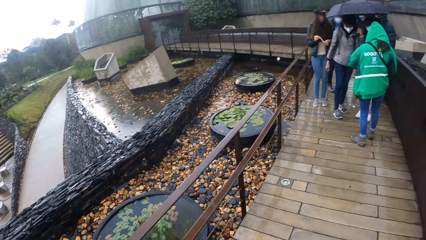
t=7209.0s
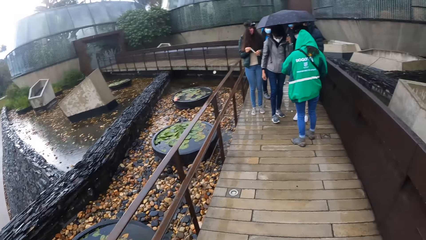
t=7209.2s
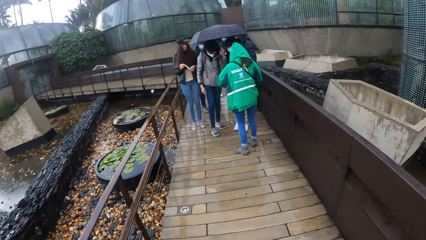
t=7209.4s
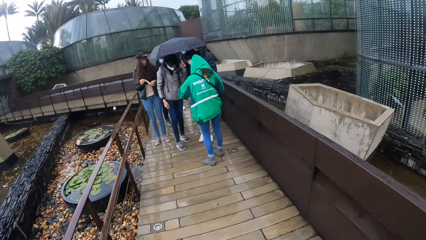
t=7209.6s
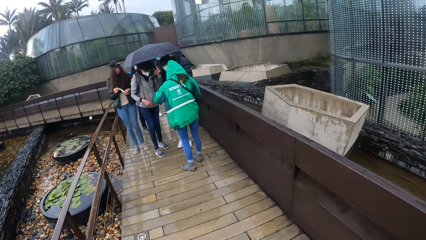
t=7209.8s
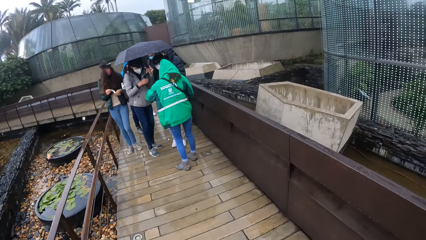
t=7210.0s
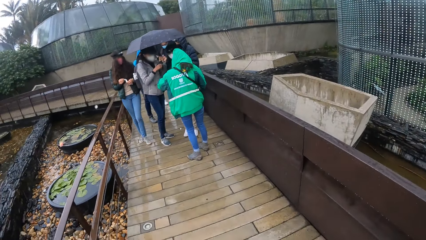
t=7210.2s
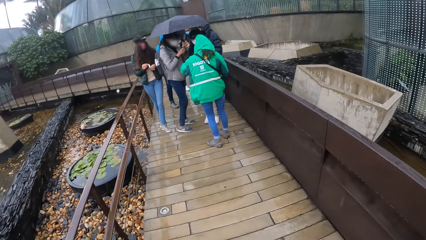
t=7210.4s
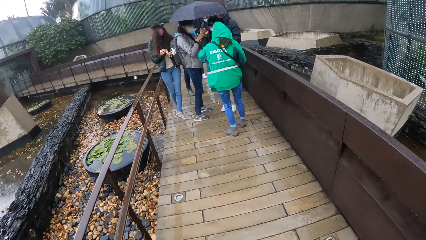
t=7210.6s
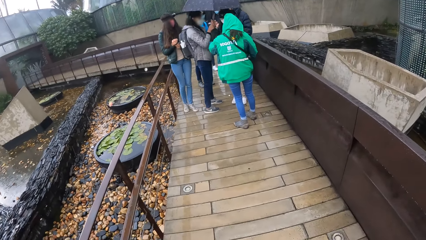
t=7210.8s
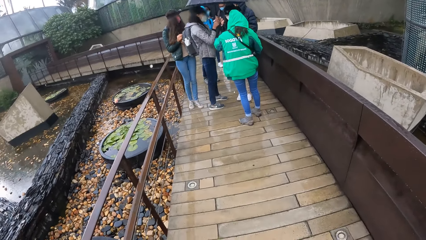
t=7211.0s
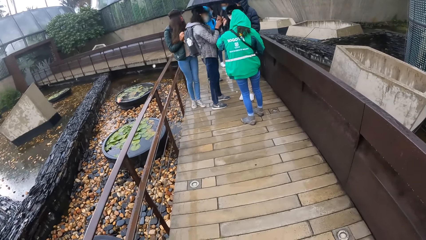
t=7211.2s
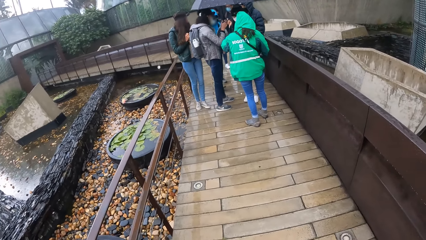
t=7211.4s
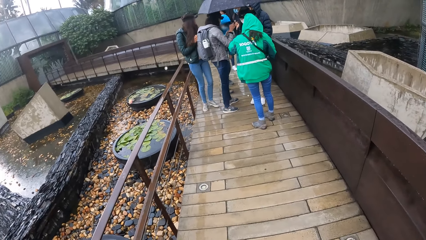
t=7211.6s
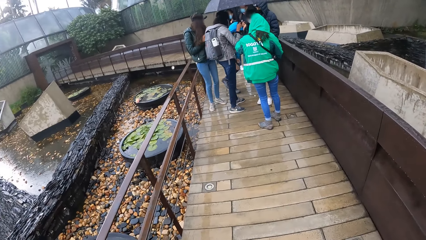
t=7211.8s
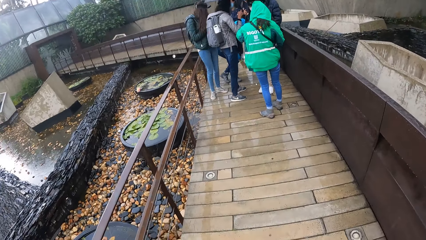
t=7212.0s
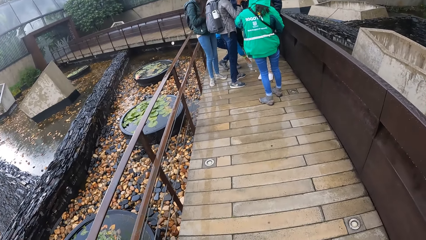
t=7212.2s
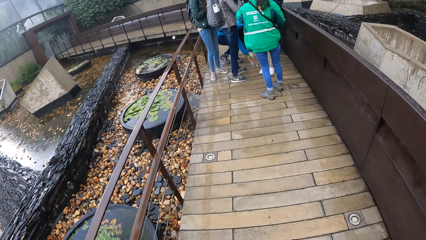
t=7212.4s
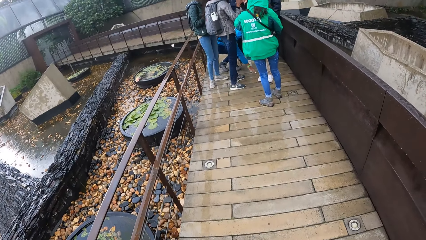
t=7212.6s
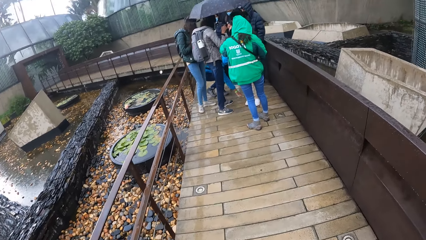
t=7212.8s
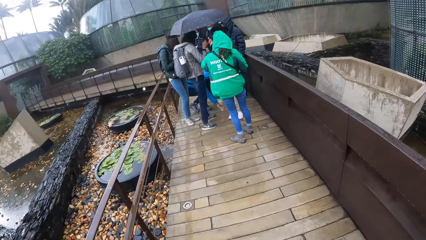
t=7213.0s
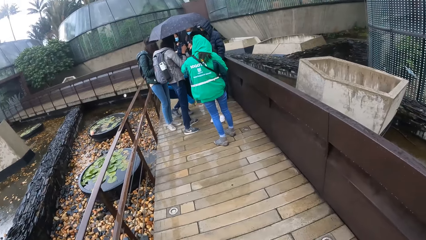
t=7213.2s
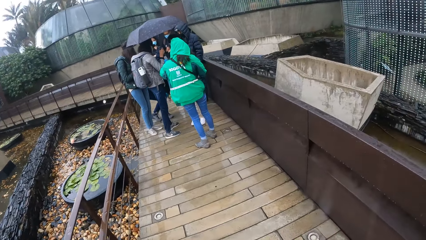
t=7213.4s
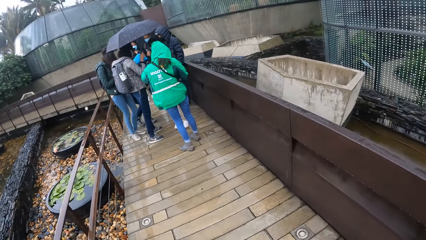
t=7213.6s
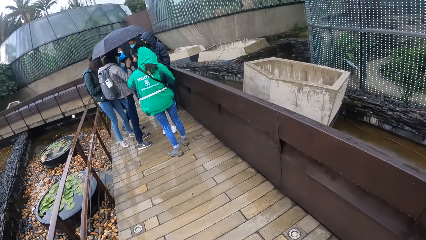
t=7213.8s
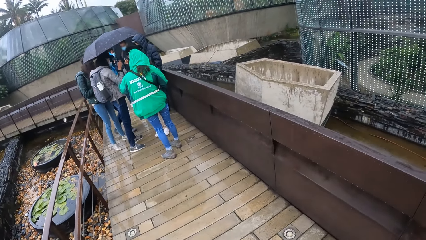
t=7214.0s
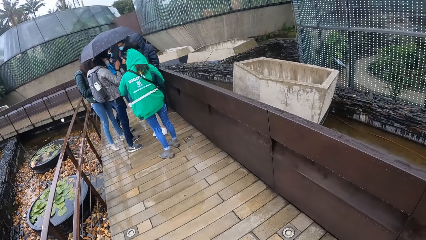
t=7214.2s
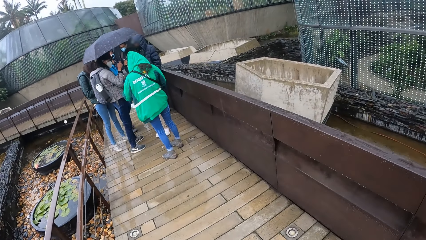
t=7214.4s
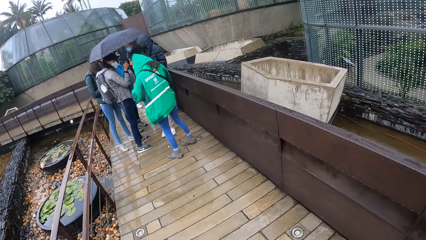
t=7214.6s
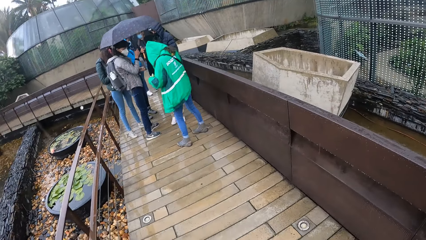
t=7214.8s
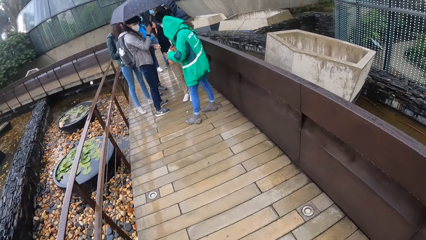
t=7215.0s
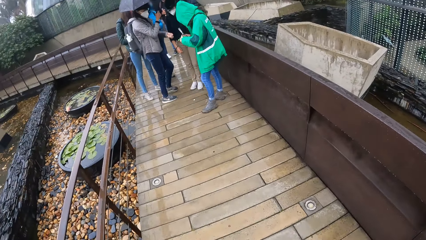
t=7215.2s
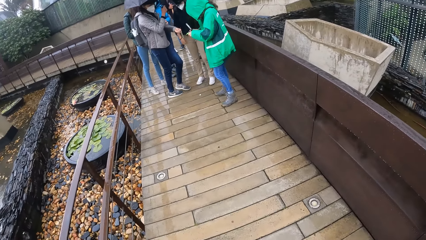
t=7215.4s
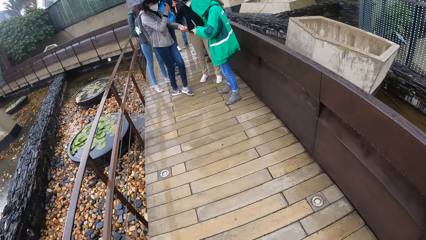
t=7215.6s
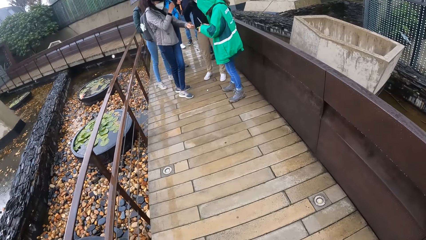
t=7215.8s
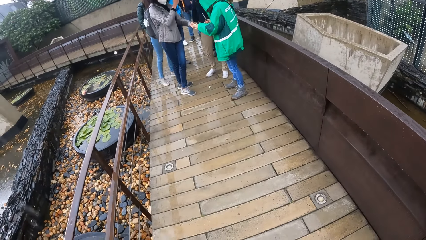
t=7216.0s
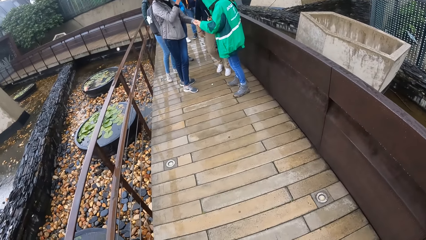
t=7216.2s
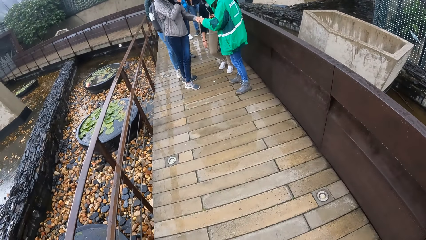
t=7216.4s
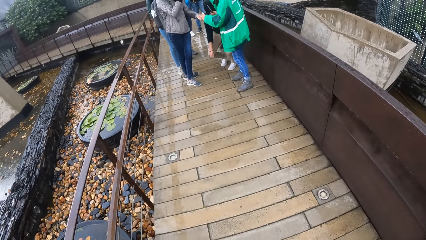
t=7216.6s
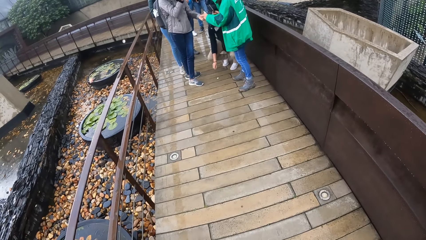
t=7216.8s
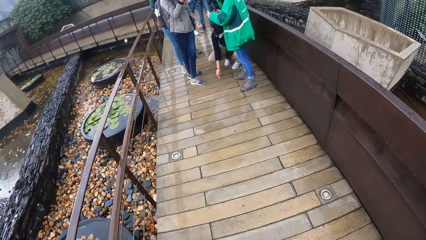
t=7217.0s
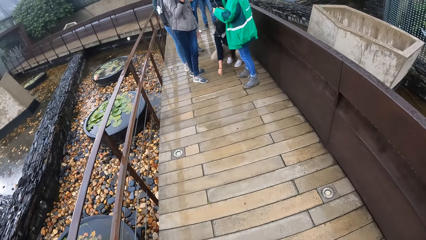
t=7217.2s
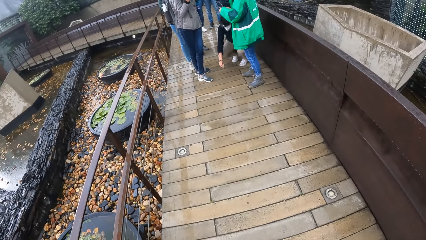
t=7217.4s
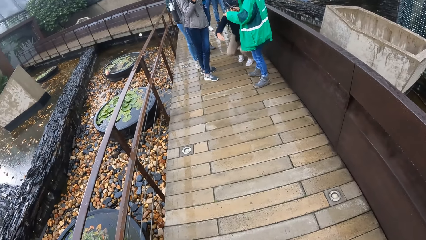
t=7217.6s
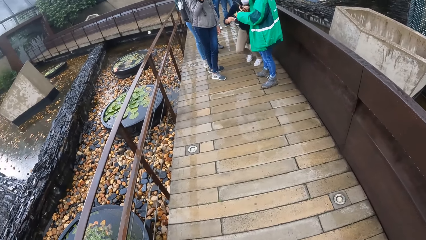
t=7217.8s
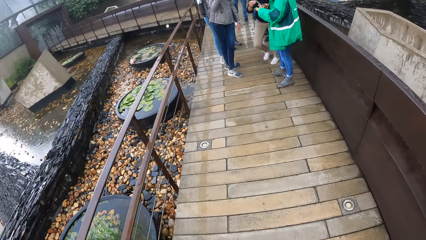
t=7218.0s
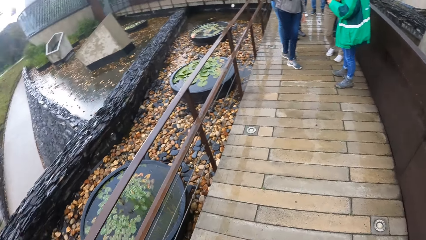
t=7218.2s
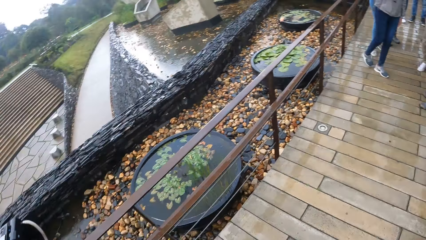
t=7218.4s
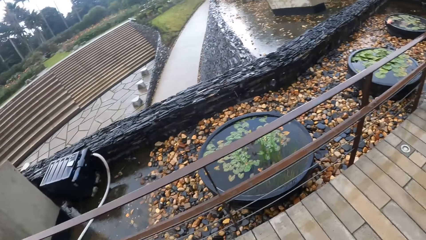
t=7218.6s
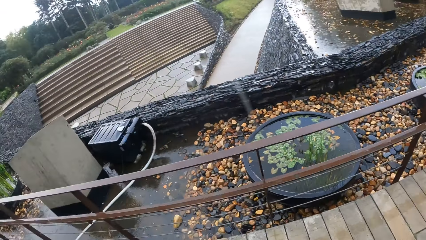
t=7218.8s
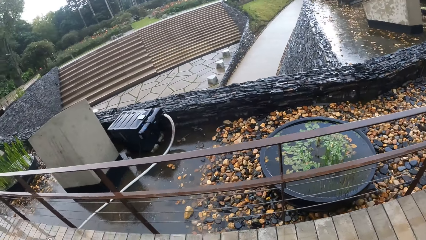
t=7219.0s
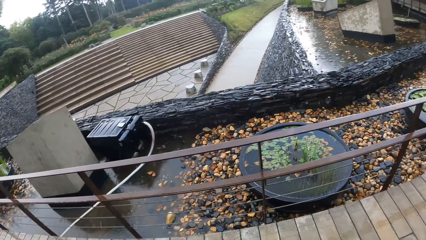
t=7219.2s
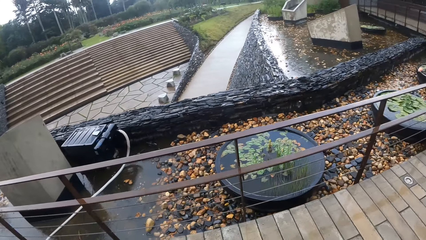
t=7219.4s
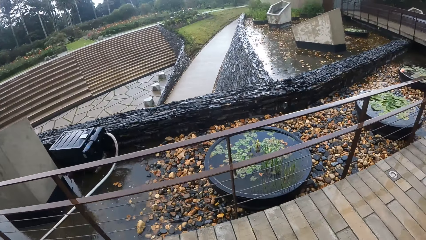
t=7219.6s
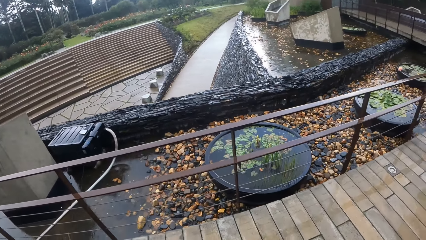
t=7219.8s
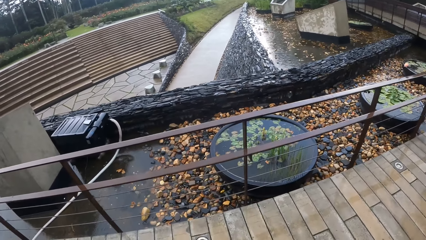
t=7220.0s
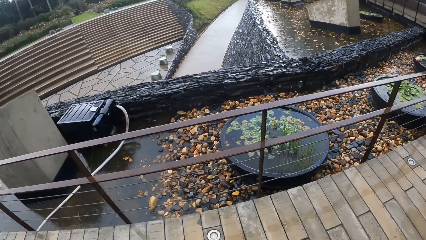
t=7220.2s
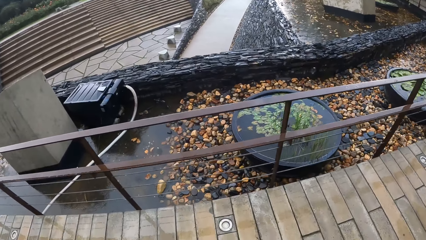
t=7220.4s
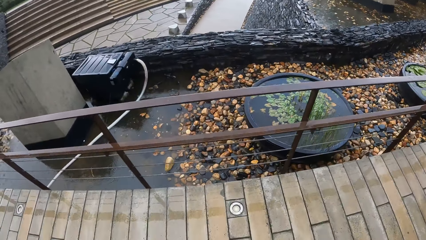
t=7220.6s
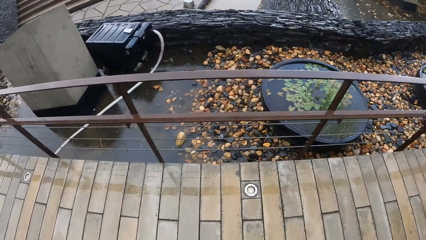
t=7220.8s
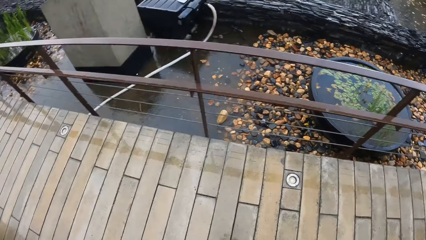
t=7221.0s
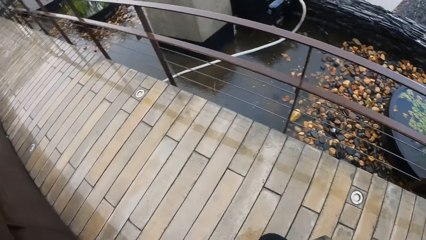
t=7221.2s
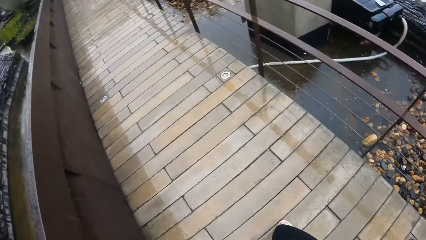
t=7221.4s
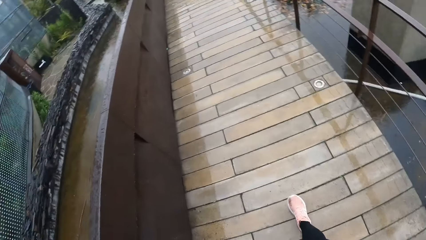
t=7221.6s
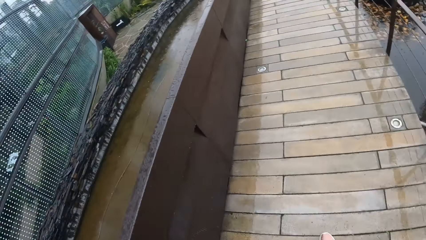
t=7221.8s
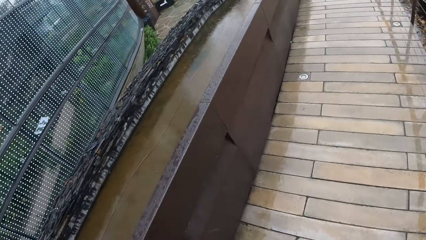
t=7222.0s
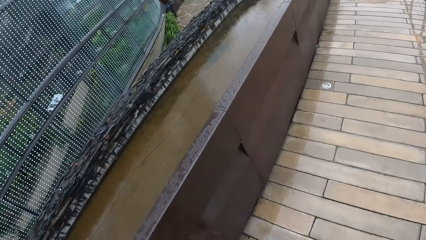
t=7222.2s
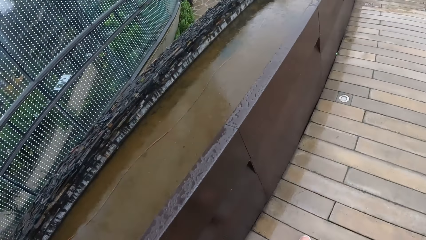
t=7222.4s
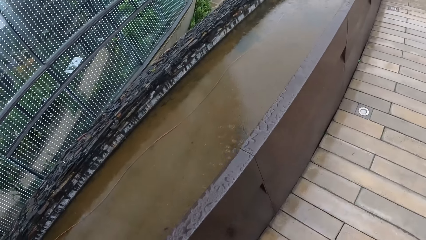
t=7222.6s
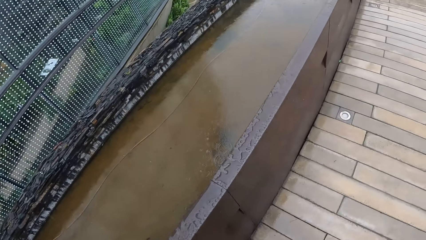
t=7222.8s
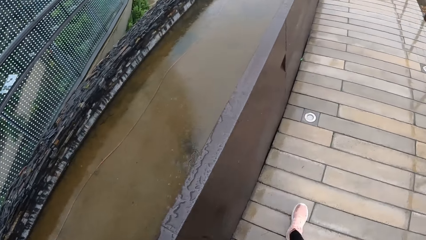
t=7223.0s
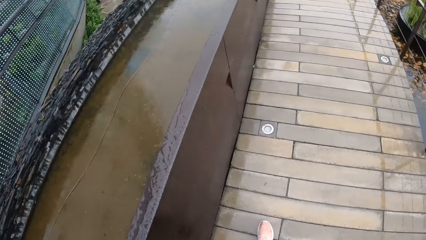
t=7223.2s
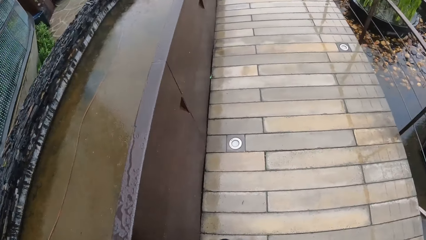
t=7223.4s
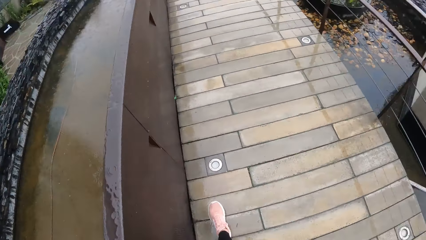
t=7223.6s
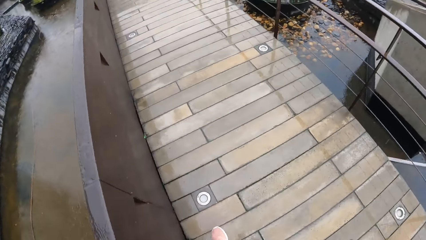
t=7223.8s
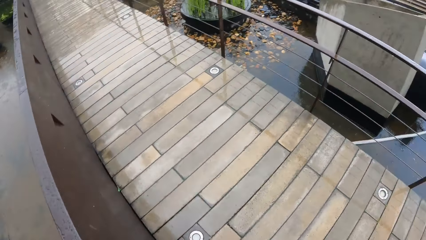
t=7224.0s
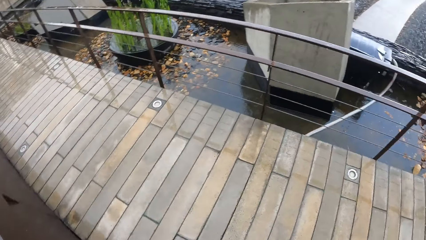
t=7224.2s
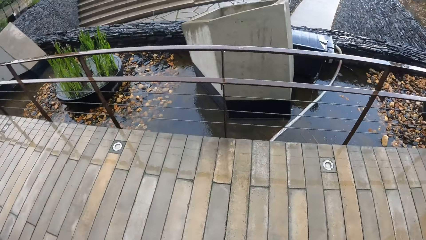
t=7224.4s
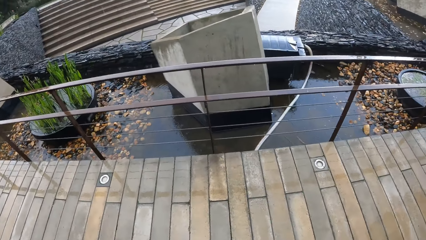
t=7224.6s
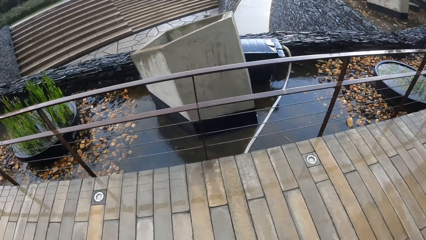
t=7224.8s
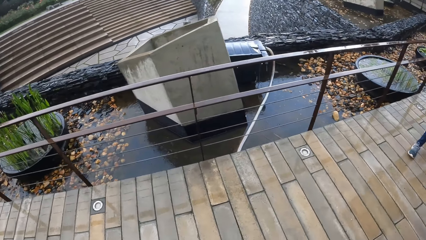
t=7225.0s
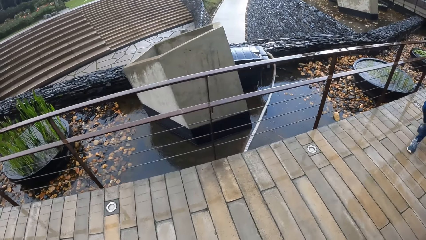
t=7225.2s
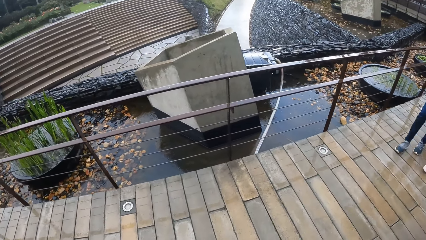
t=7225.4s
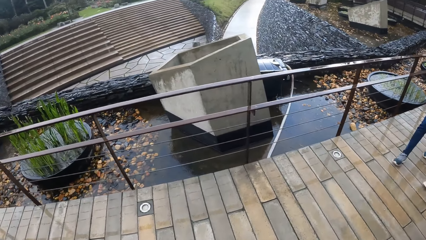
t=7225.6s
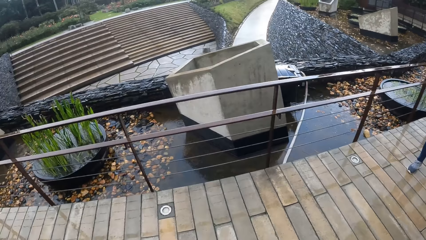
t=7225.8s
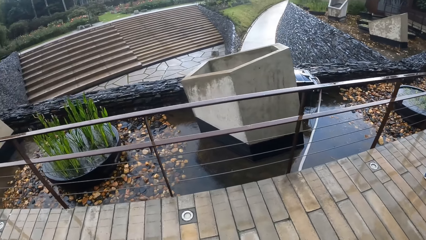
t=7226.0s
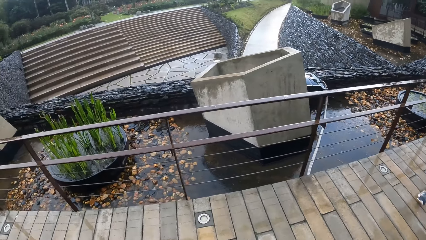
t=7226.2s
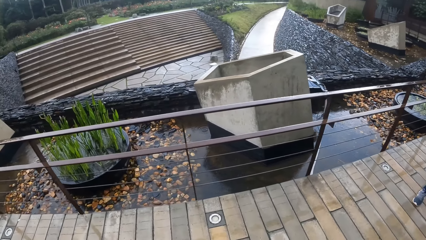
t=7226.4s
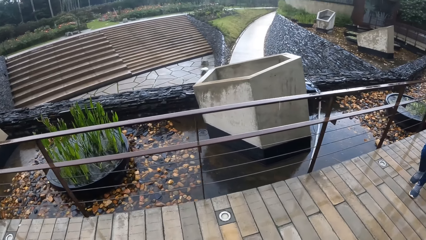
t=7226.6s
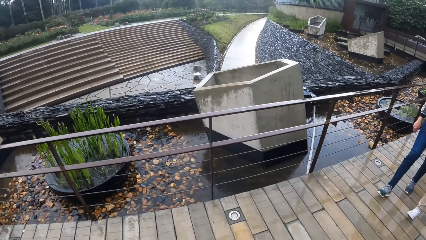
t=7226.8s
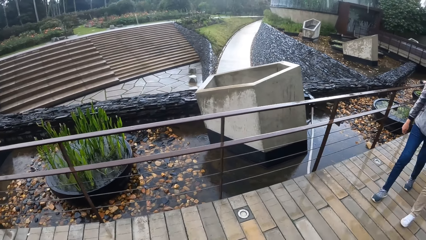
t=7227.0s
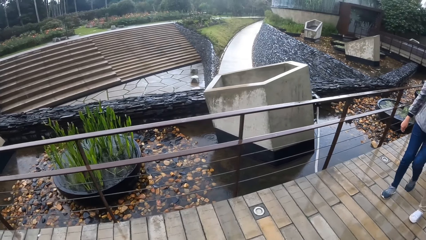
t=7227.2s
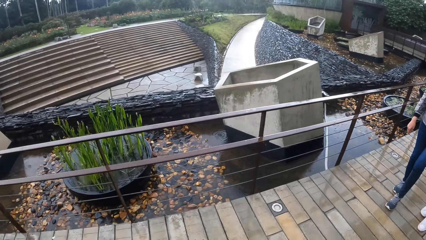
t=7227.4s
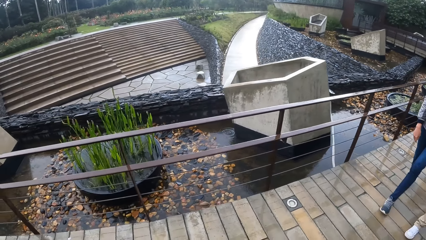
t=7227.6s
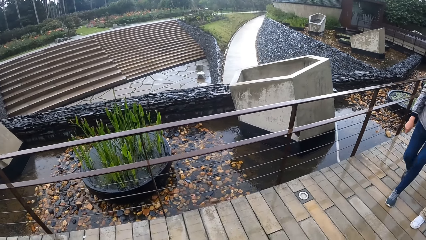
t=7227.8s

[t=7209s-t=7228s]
A girl holds an umbrella with her right hand. Another girl picks up a wrist tag on the floor with her right hand. A third girl picks up a wrist tag on the floor with her right hand.
